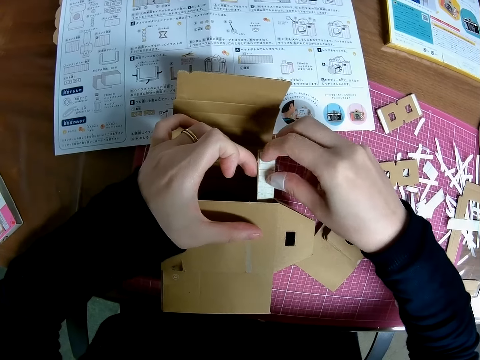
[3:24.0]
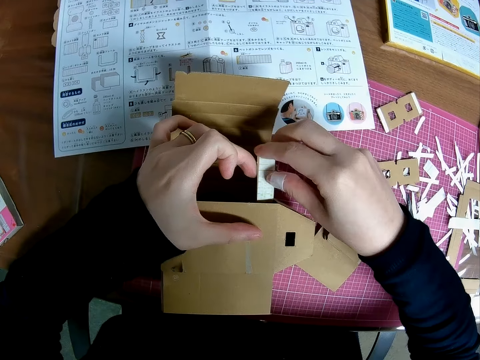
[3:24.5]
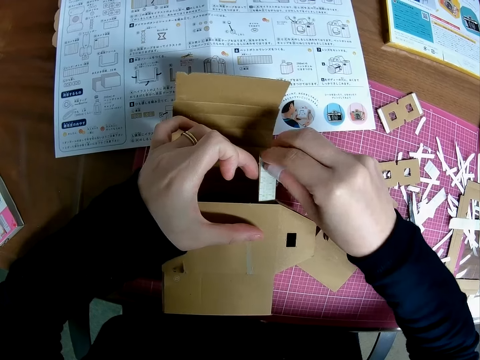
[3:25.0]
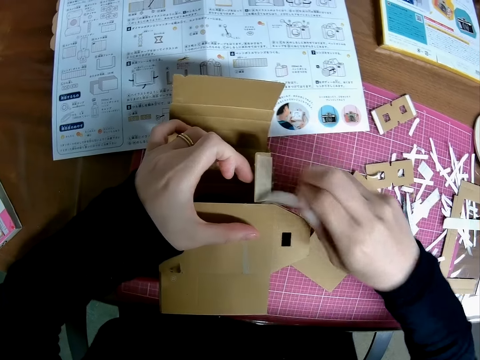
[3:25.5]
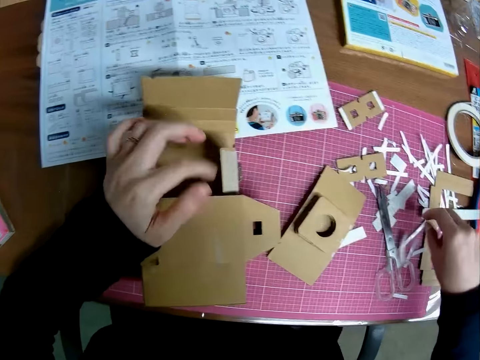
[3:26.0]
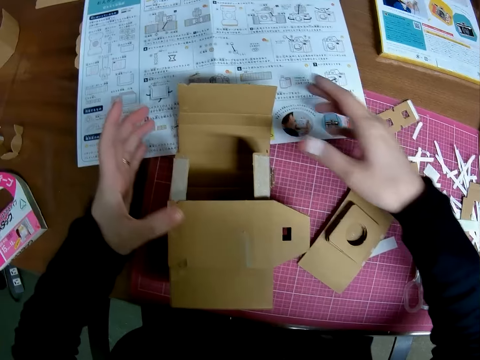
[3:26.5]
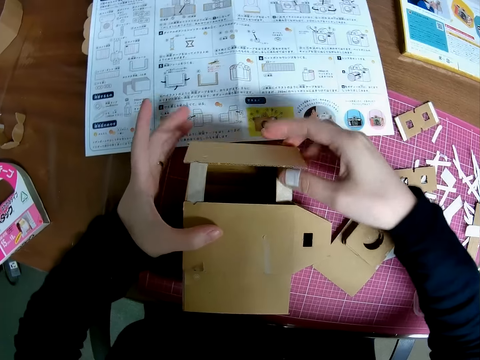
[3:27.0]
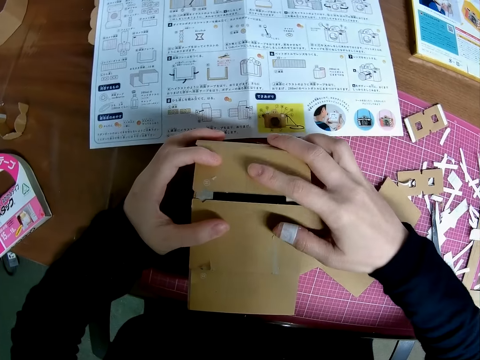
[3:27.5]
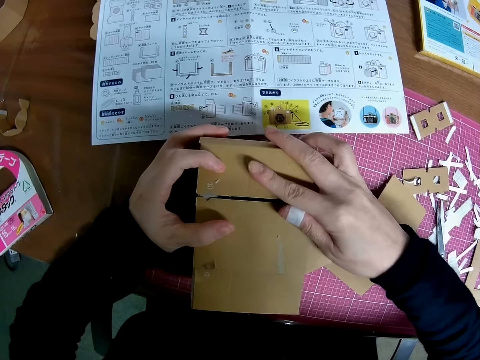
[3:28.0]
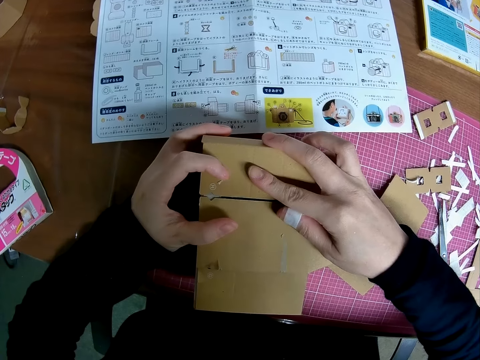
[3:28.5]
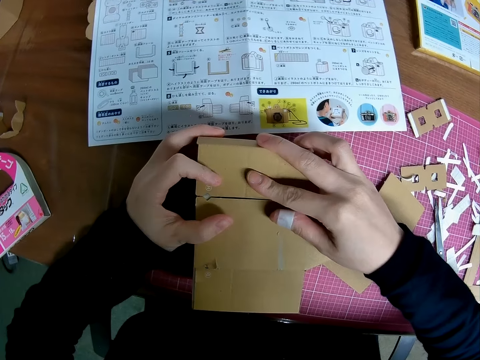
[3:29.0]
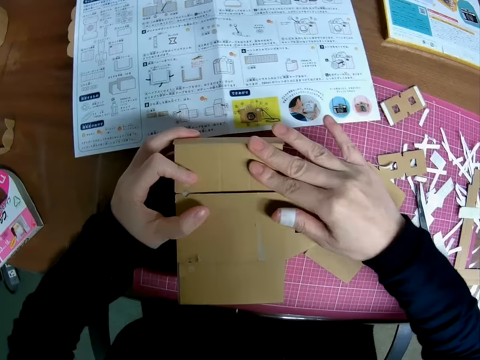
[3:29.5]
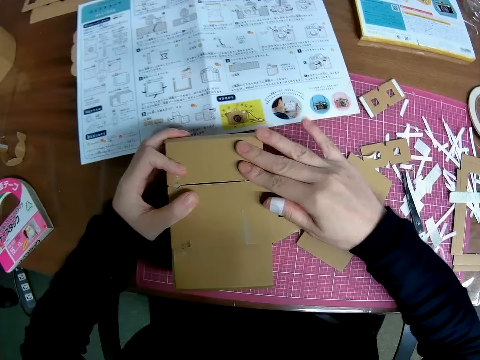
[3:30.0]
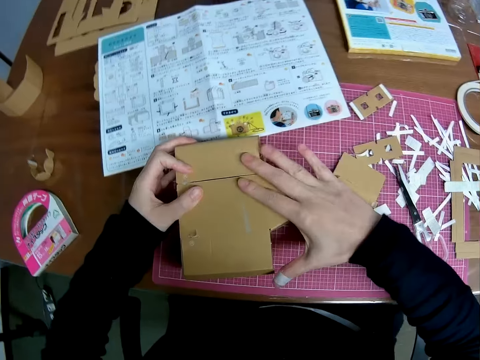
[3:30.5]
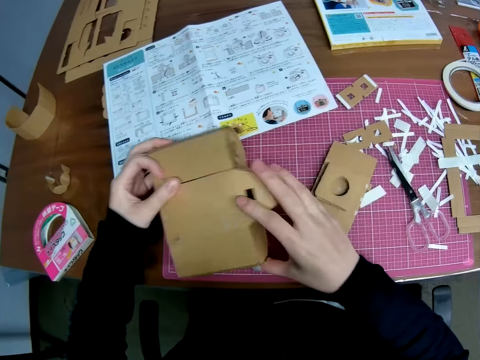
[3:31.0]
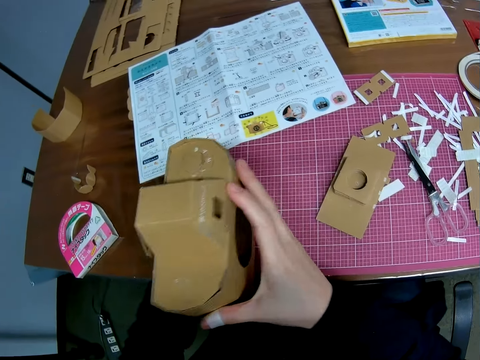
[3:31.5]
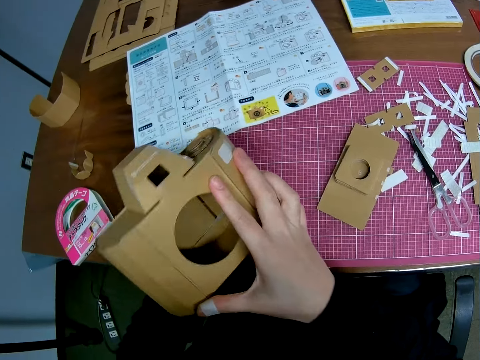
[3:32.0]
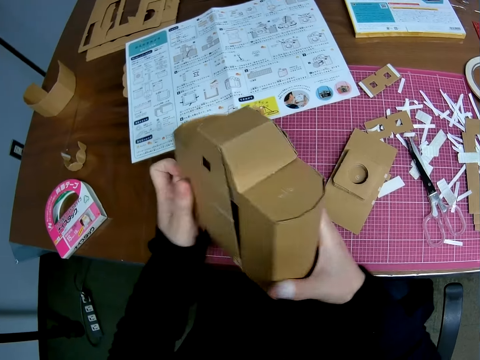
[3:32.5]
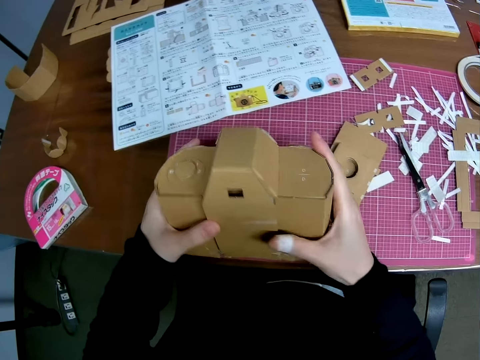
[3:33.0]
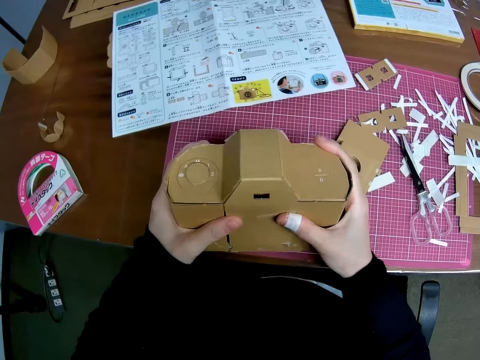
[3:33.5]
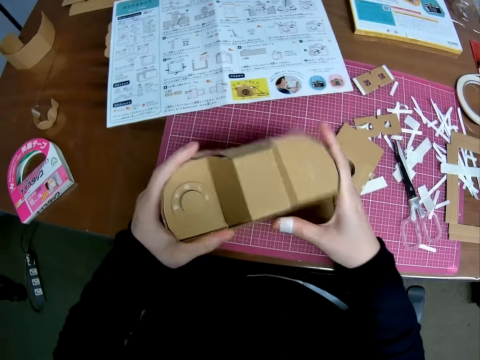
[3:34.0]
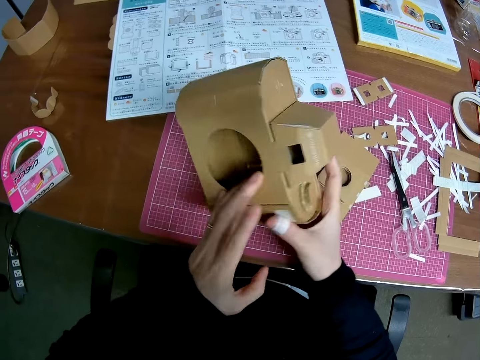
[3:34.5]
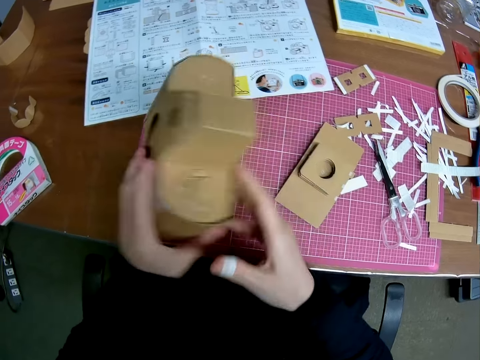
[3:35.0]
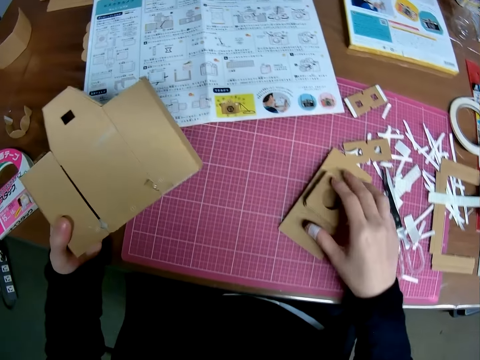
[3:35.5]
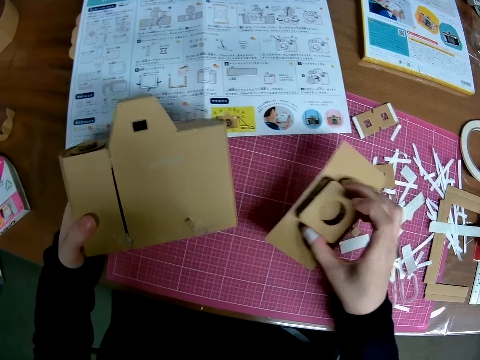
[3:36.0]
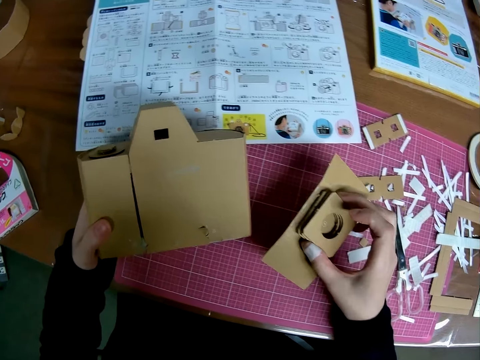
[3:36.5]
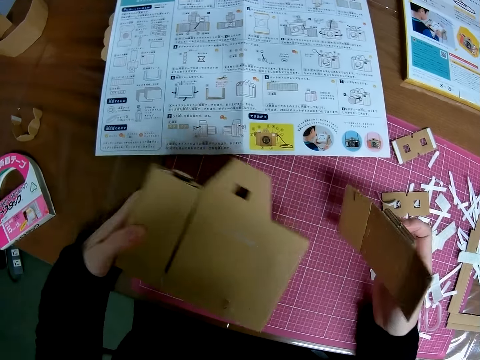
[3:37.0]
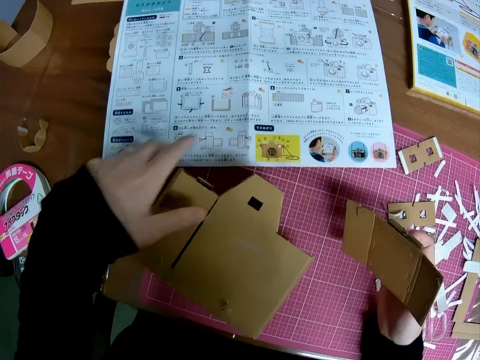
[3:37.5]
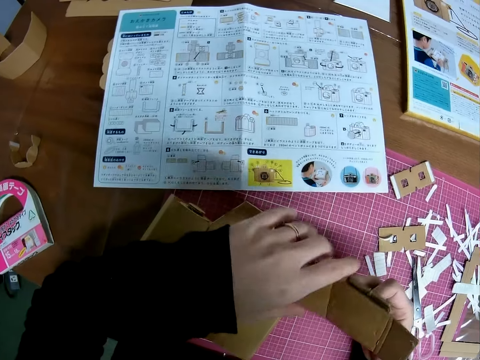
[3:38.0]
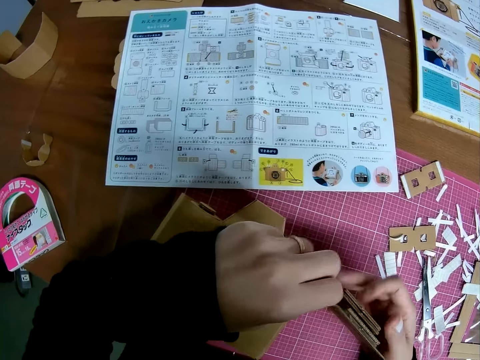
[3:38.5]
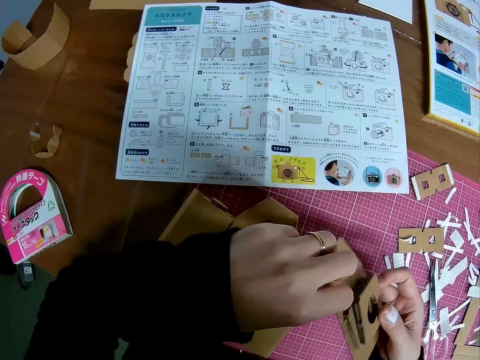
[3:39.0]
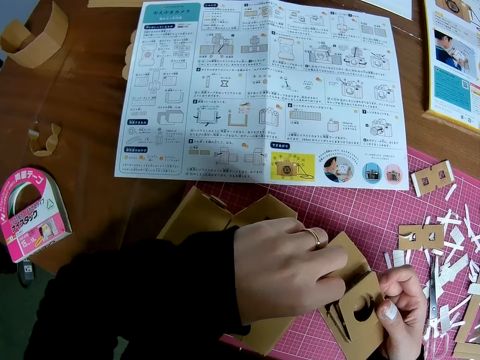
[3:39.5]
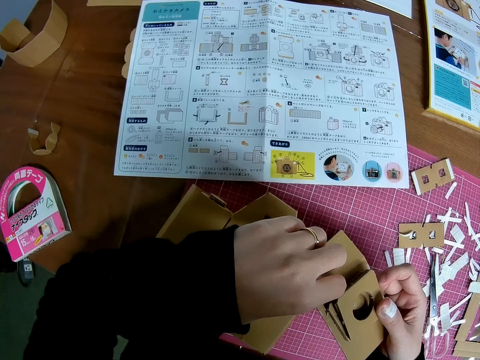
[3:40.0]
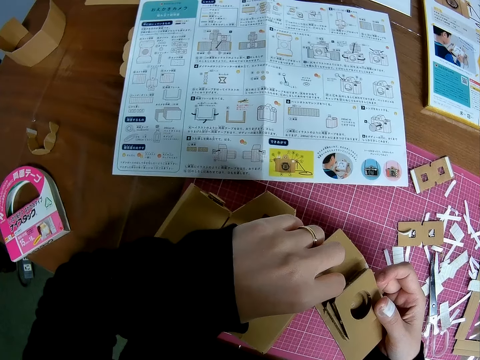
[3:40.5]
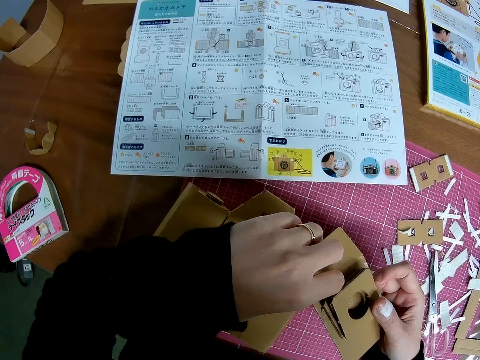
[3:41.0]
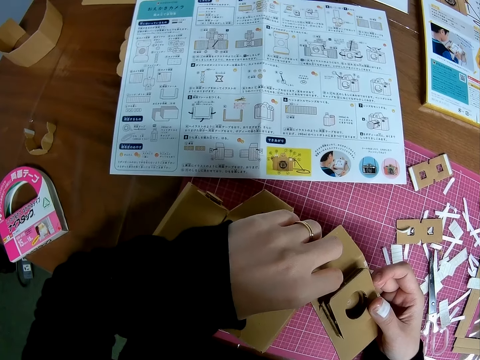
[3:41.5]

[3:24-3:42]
The camera wearer drops the tape on the table with his right hand. He crafts the craft box model. He adjusts the paper craft with his hands. He lifts the paper craft from the table with his left hand. He handles the paper craft with both hands. He picks up a piece of paper craft from the table with his right hand. He drops the paper craft on the table with his left hand. He holds the piece of paper craft with both hands.

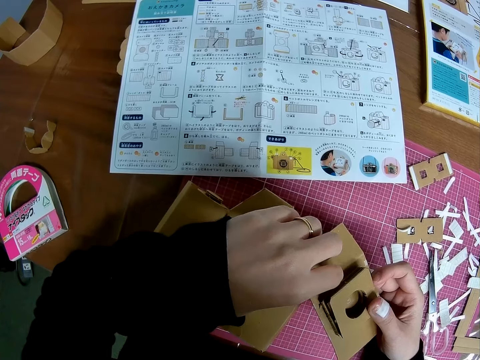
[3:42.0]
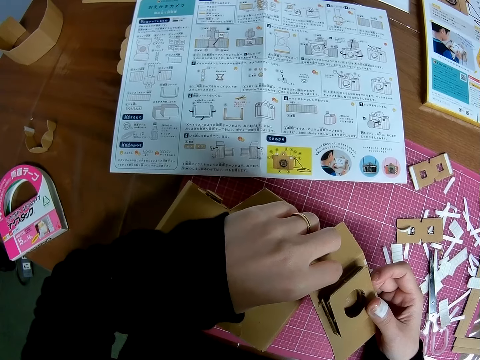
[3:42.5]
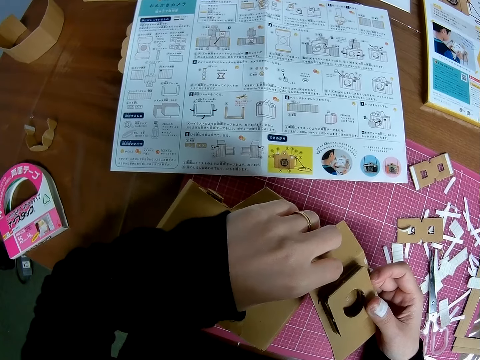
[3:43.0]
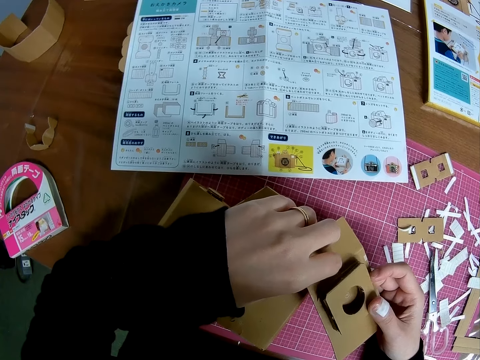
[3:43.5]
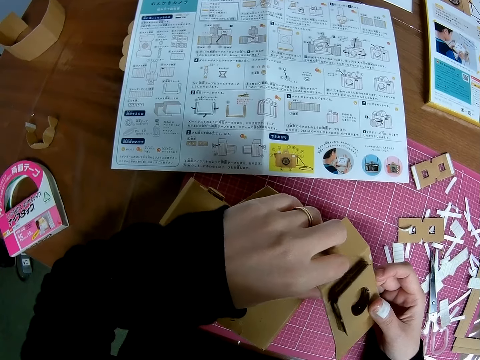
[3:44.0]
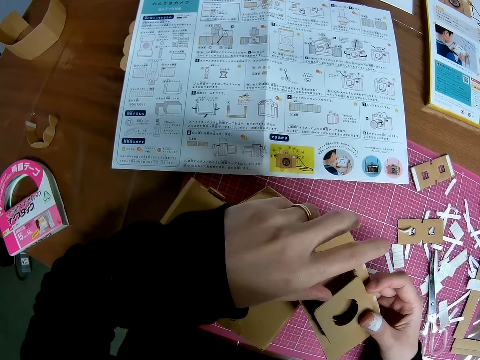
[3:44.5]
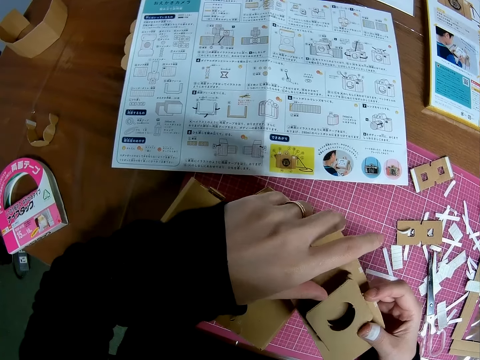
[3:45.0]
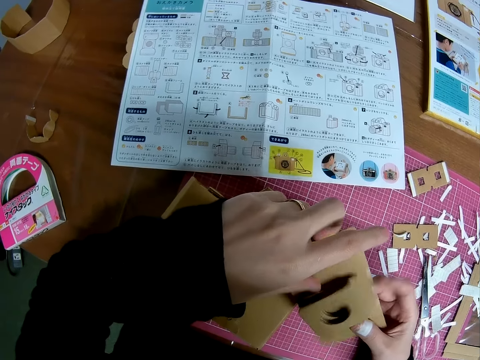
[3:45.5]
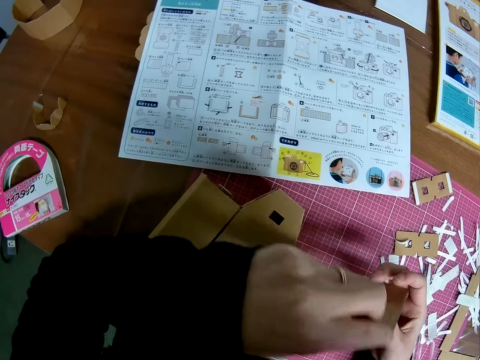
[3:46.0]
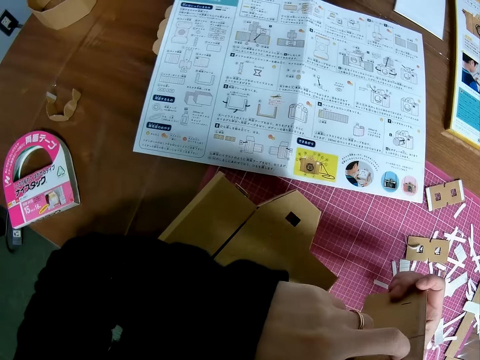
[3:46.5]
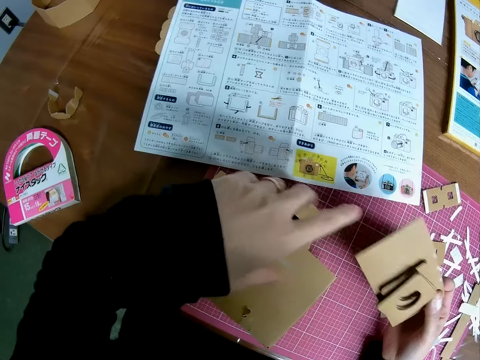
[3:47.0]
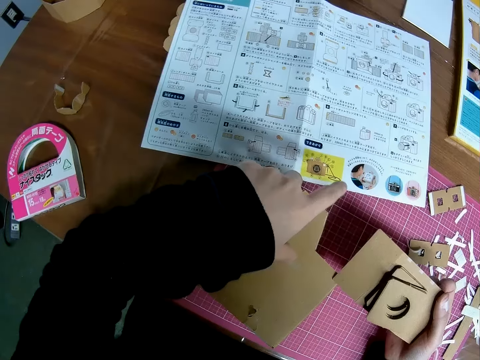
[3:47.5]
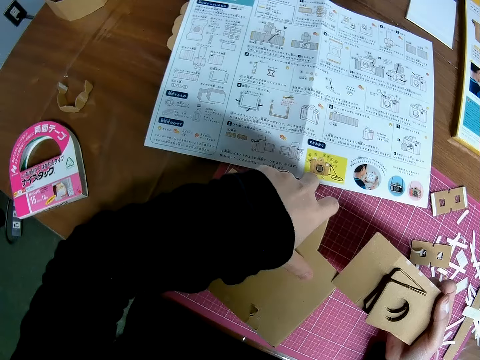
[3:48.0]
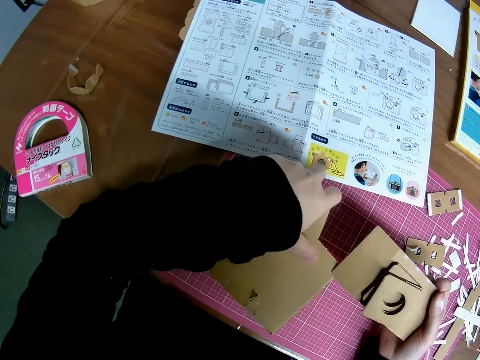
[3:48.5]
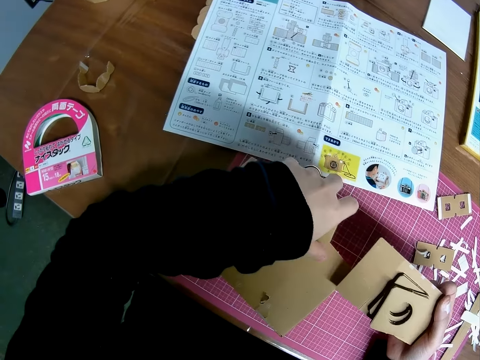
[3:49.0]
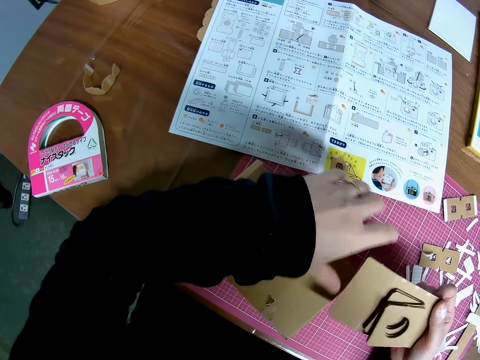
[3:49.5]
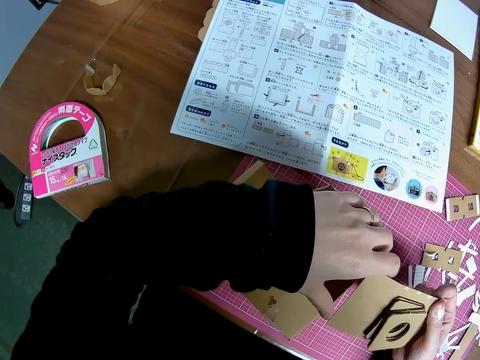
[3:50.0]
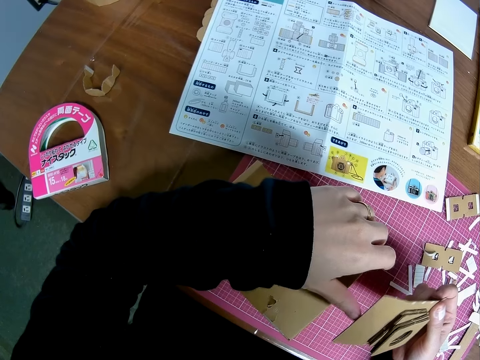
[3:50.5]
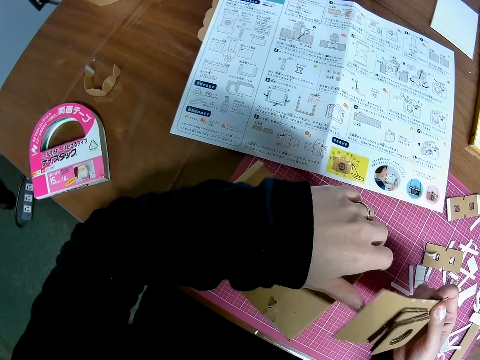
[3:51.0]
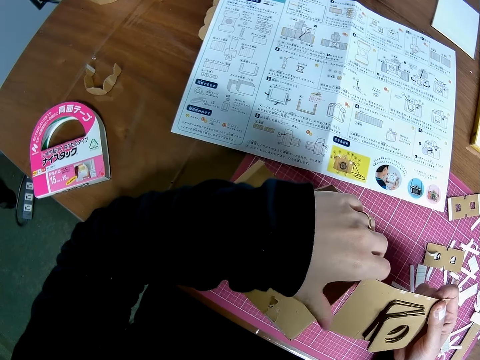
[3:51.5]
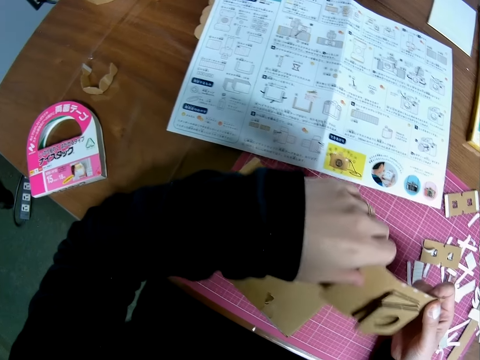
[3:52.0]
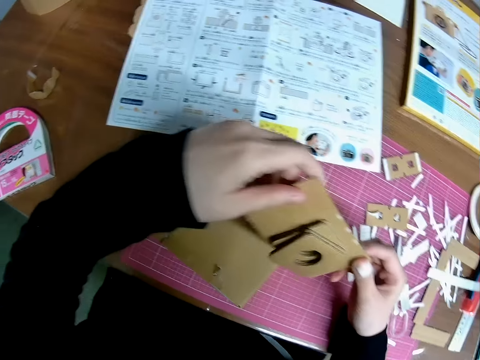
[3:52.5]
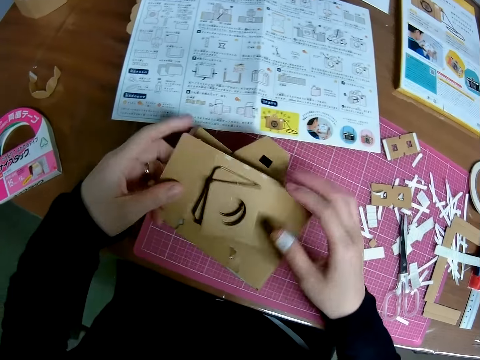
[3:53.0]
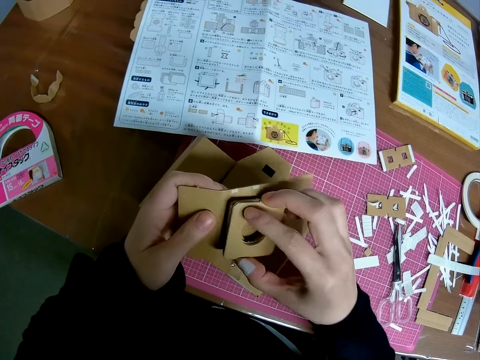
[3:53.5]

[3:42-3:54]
The camera wearer places his left hand on the paper craft on the table. He adjusts the piece of paper craft with his hands.
